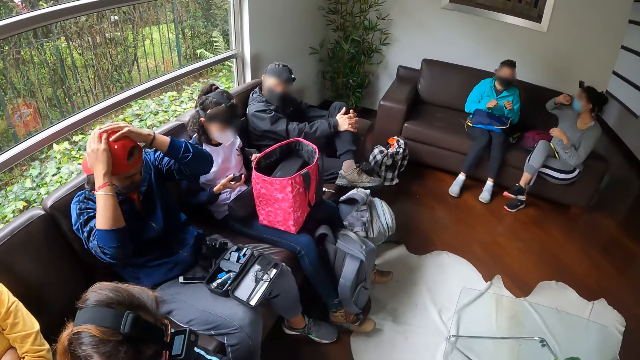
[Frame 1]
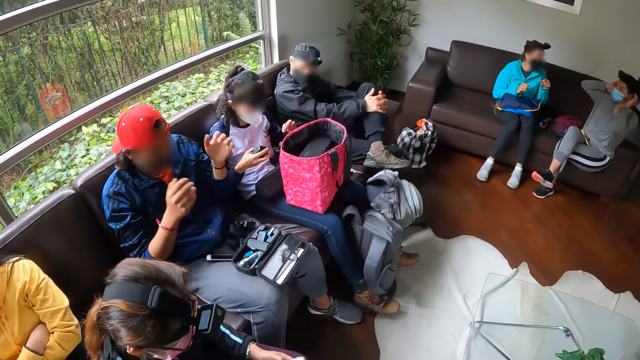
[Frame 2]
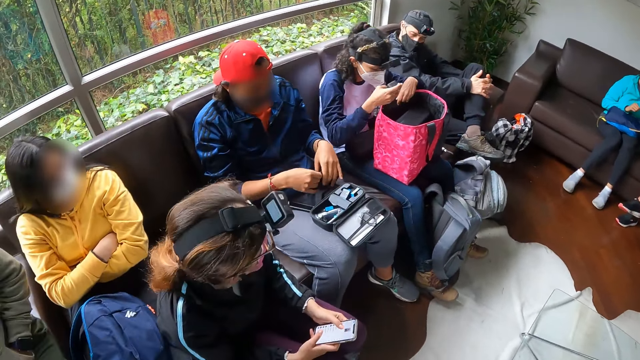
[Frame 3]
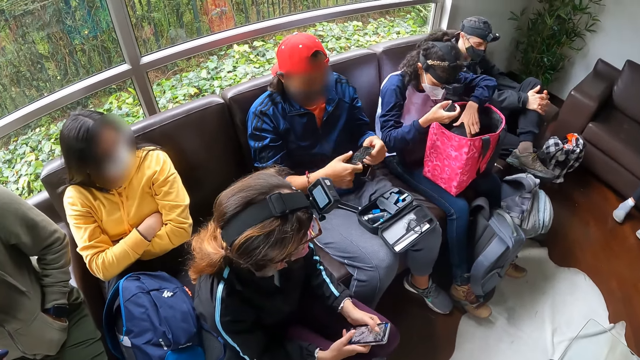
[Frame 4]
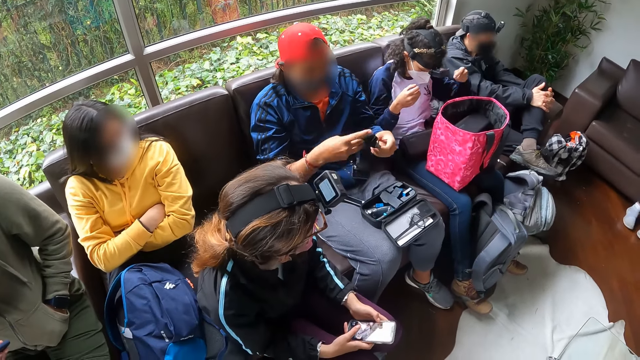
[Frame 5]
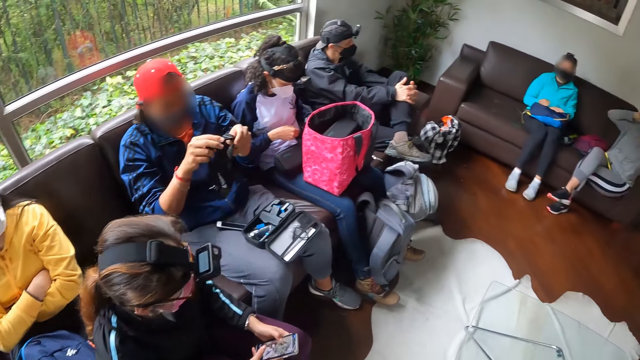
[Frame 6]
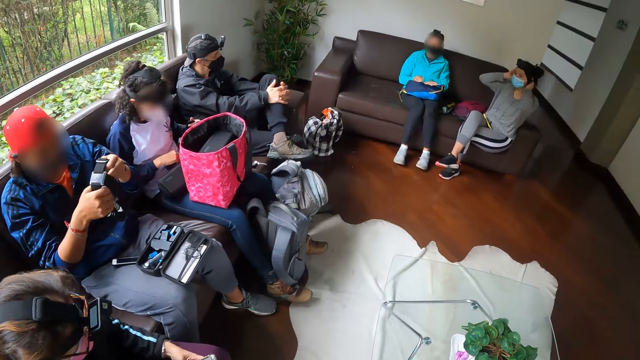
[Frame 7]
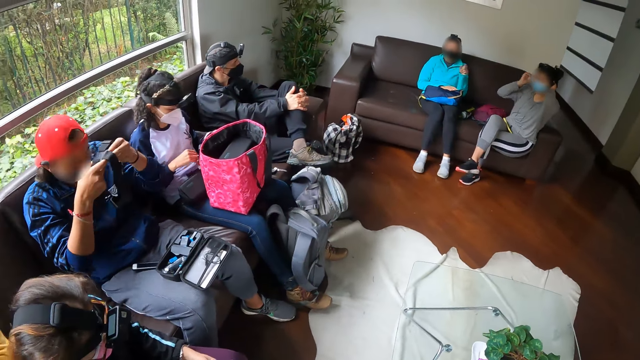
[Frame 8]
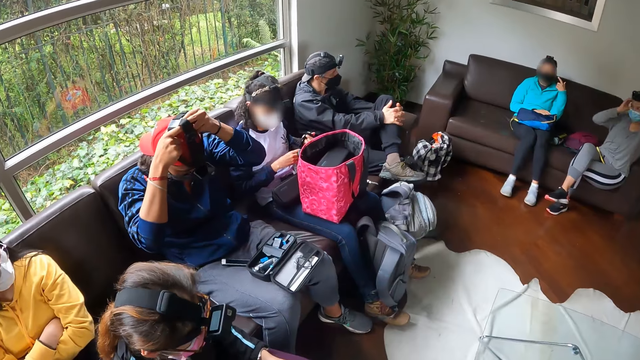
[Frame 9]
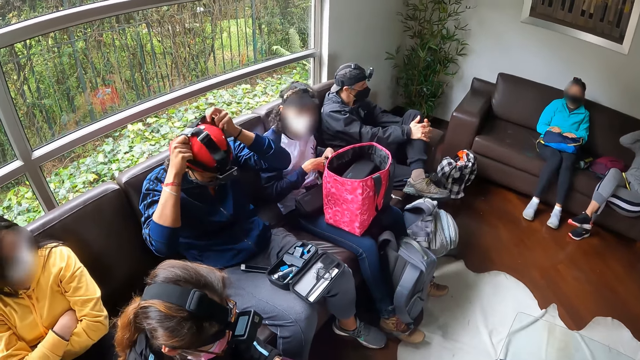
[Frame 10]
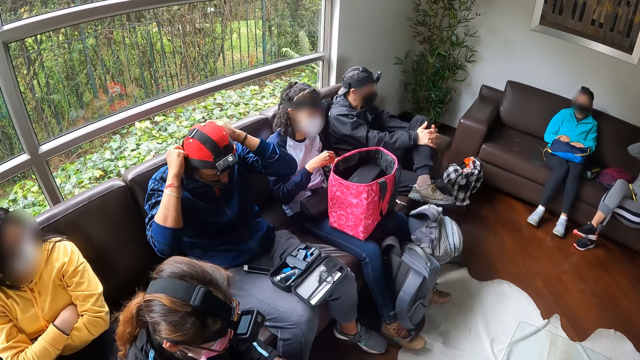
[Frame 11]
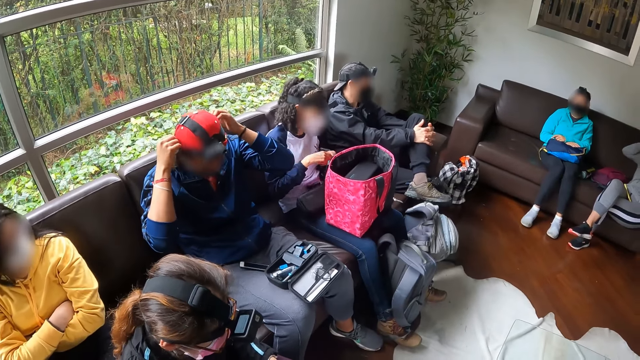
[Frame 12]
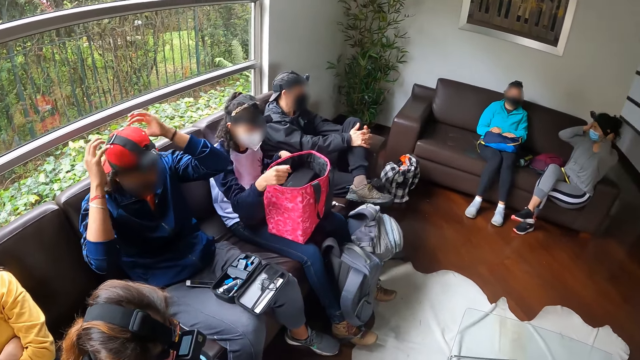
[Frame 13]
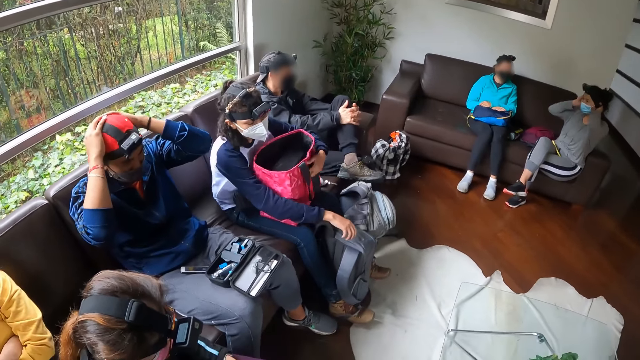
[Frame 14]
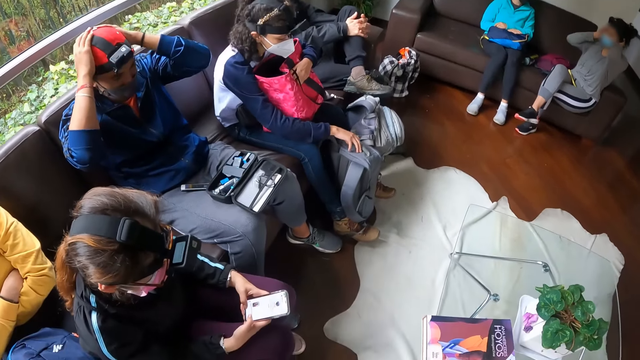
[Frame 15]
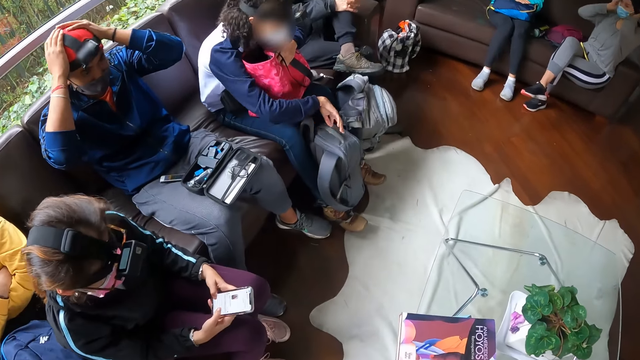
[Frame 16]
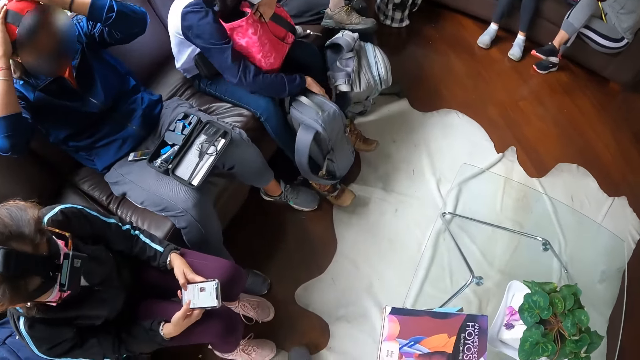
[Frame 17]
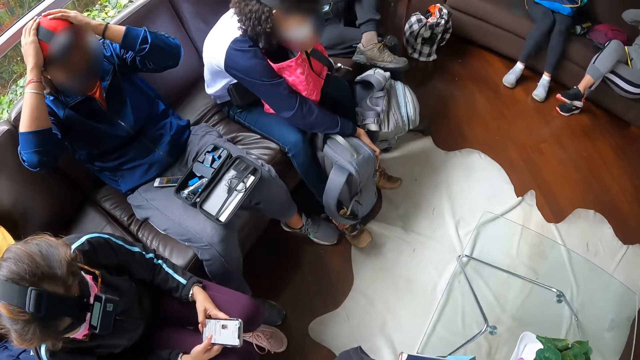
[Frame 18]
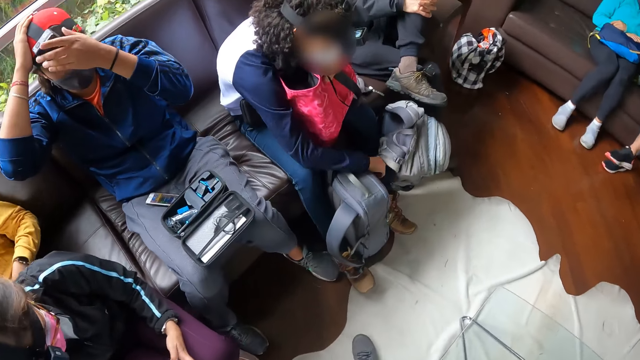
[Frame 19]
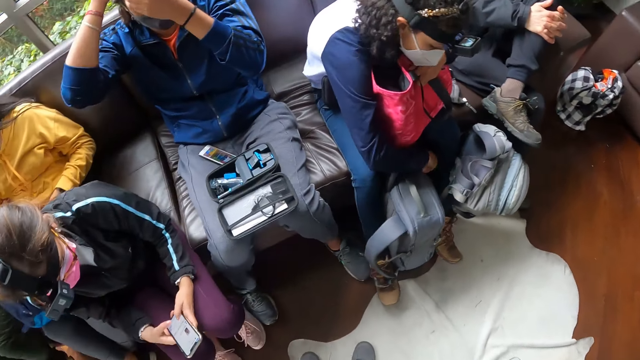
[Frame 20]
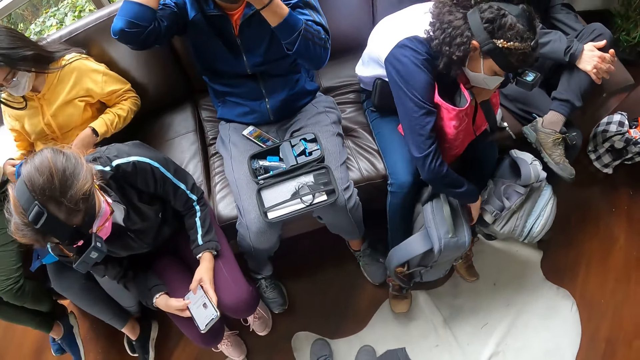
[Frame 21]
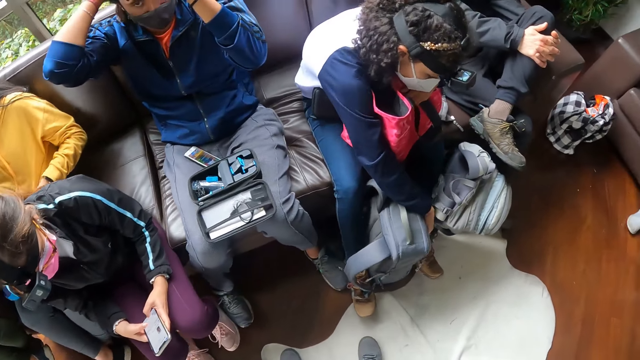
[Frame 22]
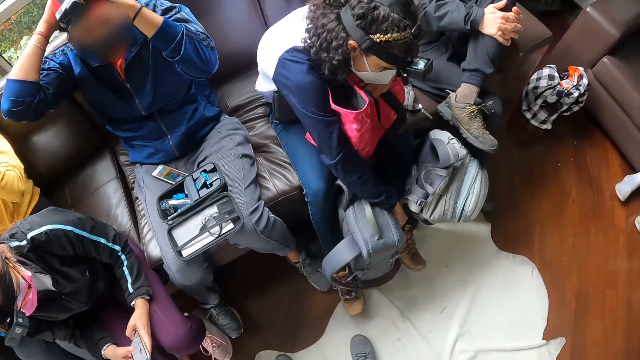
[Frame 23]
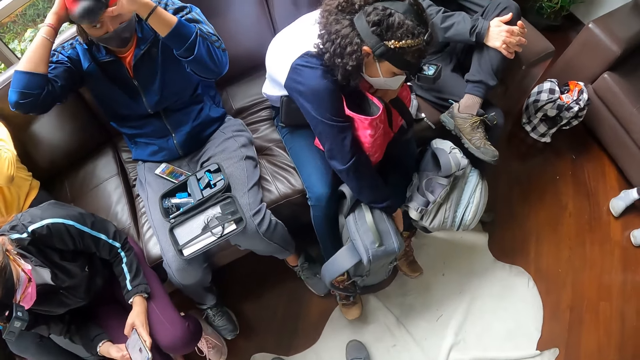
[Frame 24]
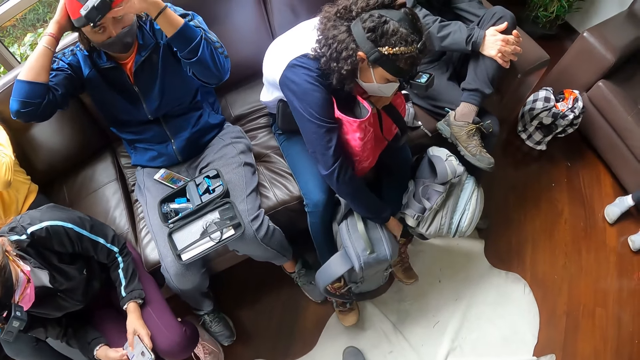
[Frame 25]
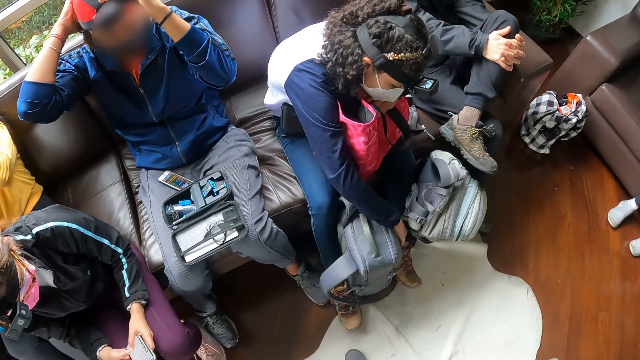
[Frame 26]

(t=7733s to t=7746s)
The camera wearer looks around. A man takes the camera from his legs with both hands. A woman touches a pouch in the bag on her legs with her left hand. The woman takes a camera from her legs with her left hand. The man wears the camera in his hands on the cap on his head. Another woman adjusts a nose mask on her face with both hands. The first woman drops the camera in her right hand on her legs, fiddles with the camera in her hands, drops the camera in her hands on her legs, touches the bag on her legs with her left hand, and unzips a backpack on the floor with her right hand. A person looks inside the bag. The man adjusts the camera on the cap on his head with both hands. The first woman takes a phone from the backpack with her right hand.

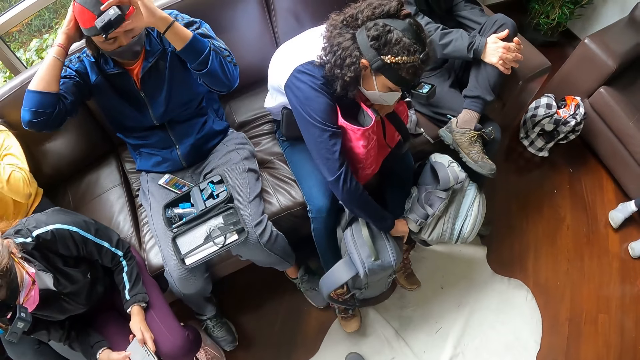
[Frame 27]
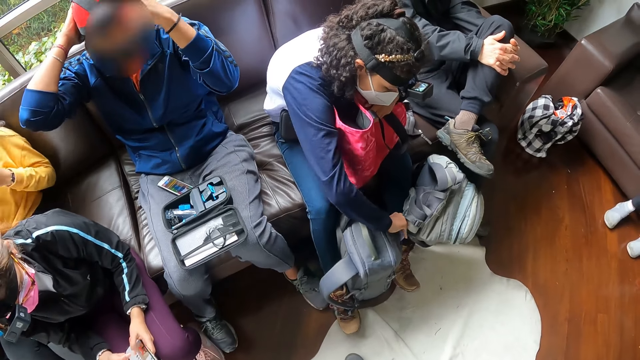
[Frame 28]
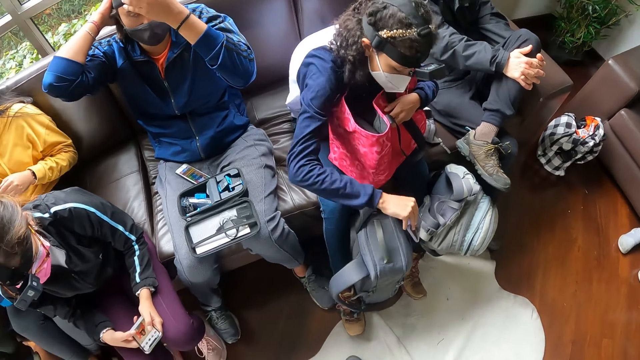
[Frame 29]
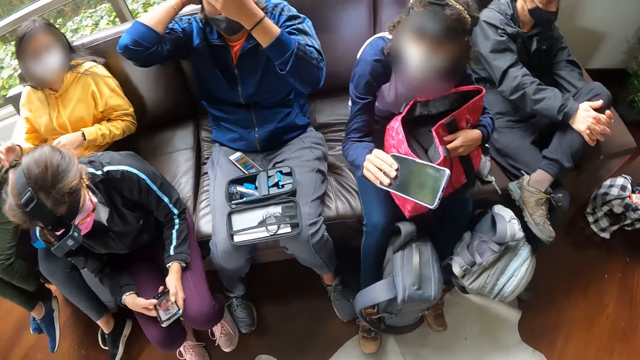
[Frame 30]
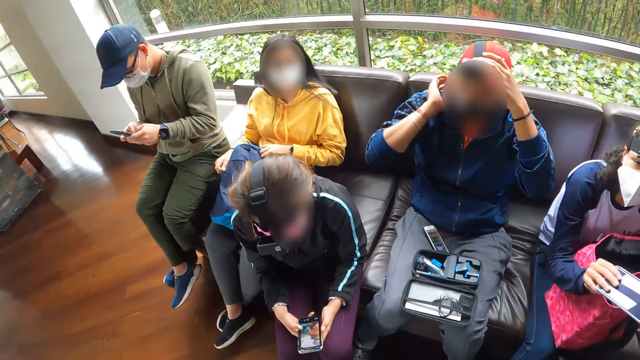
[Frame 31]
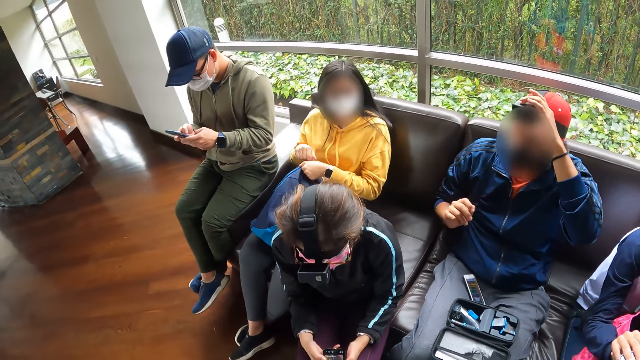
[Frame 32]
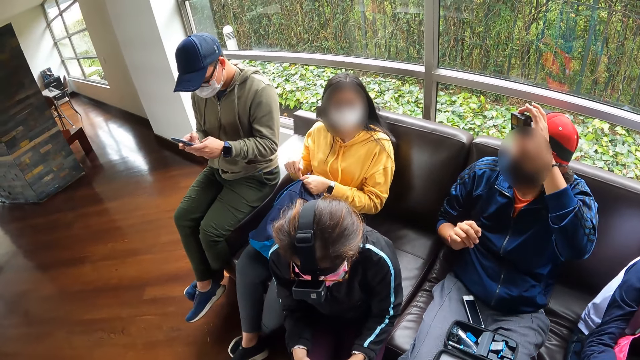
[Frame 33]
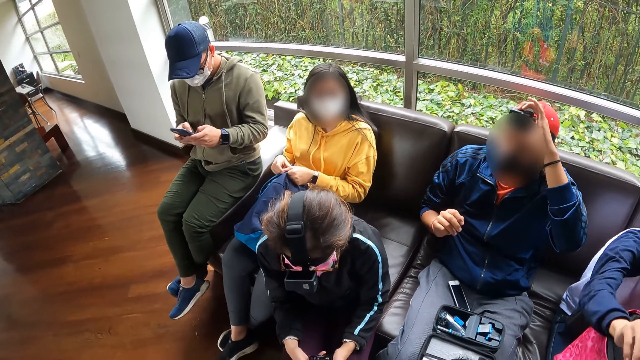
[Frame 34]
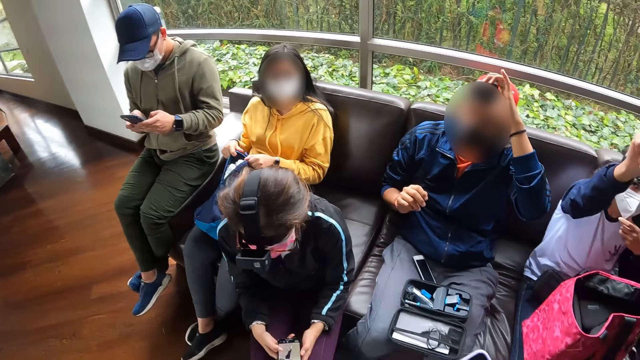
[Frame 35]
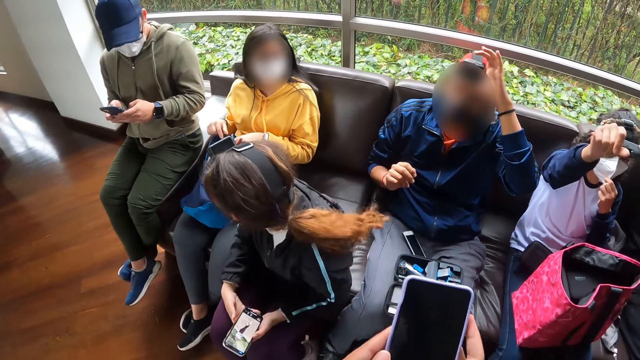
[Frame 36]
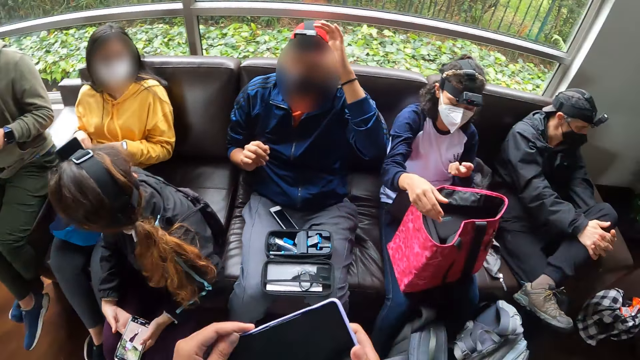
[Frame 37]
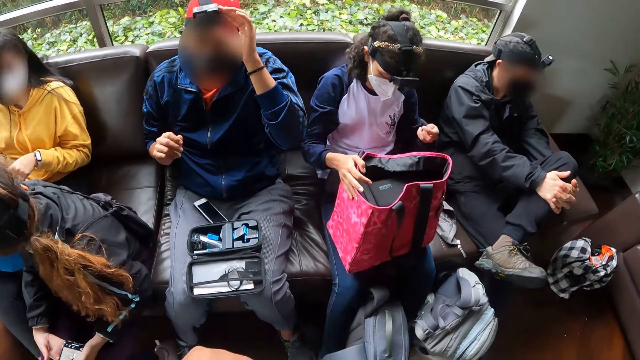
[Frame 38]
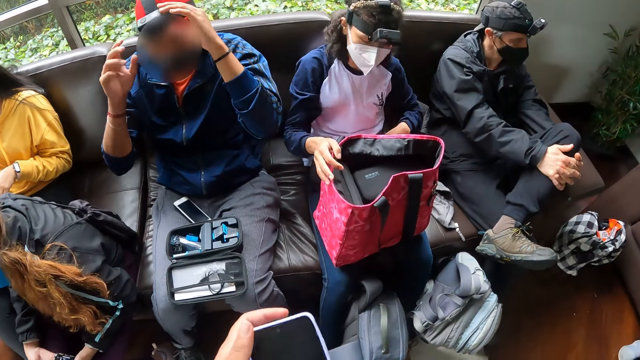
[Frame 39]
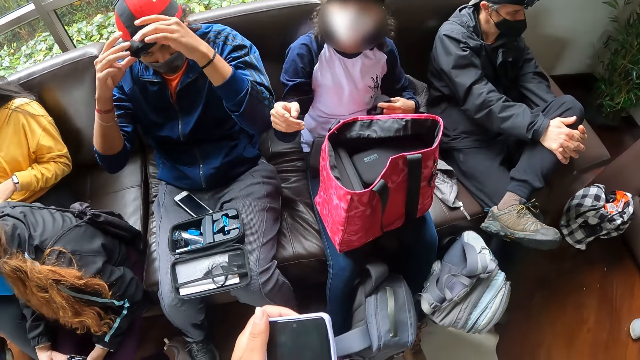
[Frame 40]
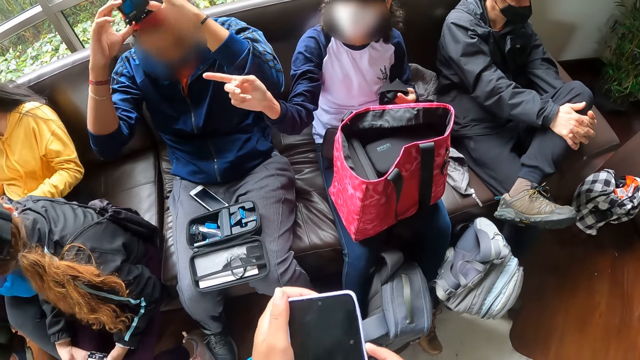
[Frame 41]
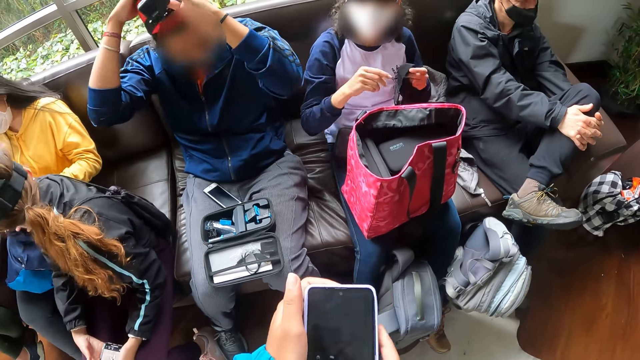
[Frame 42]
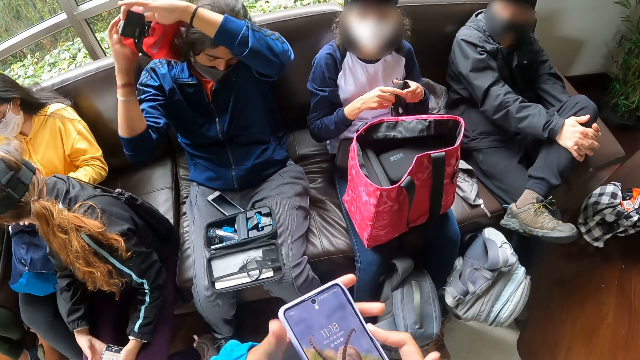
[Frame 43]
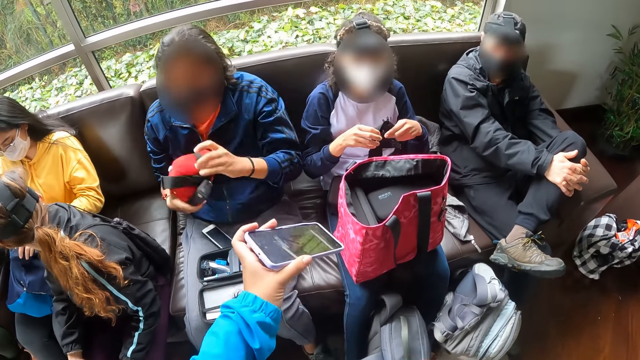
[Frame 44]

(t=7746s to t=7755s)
A man interacts with the phone in his hands. A woman fiddles with the backpack on her legs with both hands. Another man adjusts the camera on the cap on his head with his left hand. Another woman passes the phone in her right hand to the camera wearer. The camera wearer looks at a person. The other woman touches a nose mask on her face with her left hand. The camera wearer fiddles with the phone in their hands. The other woman touches the bag on her legs with her right hand and takes the camera from her legs with her left hand. The other man removes the cap with the camera from his head with both hands. The camera wearer interacts with the phone in their hands. The other woman fiddles with the camera in her hands. The camera wearer passes the phone in their left hand to the other woman's right hand.
